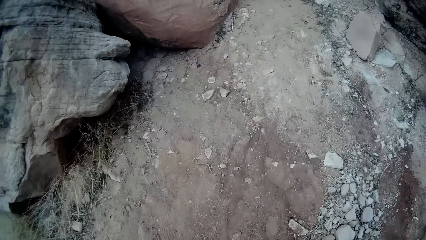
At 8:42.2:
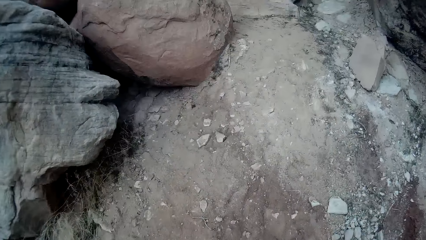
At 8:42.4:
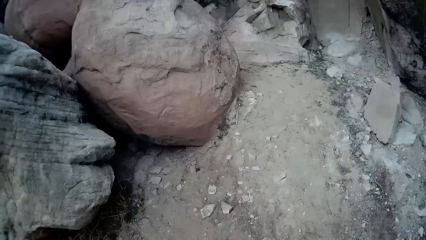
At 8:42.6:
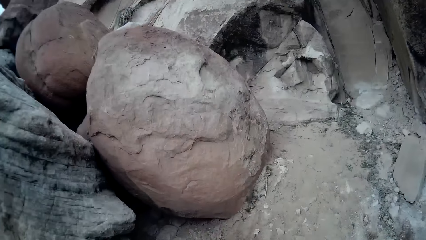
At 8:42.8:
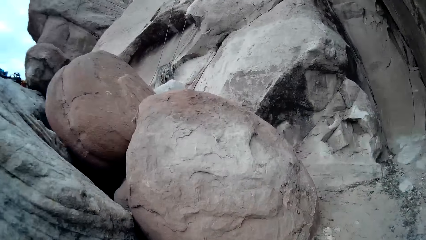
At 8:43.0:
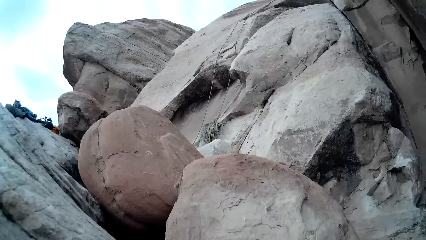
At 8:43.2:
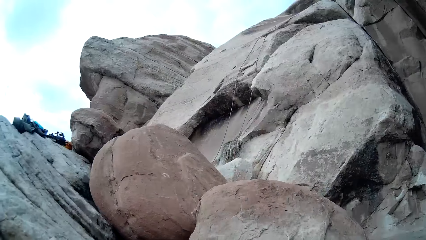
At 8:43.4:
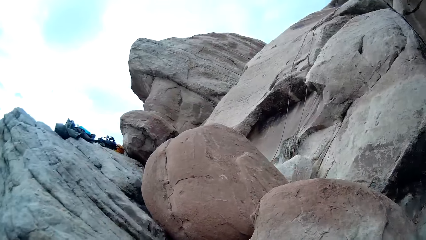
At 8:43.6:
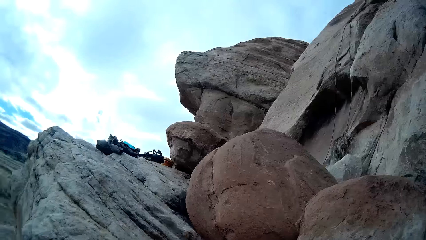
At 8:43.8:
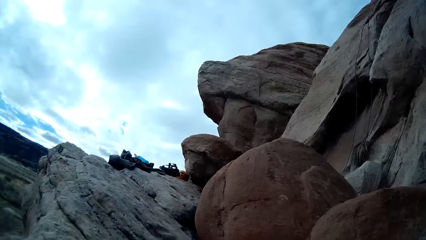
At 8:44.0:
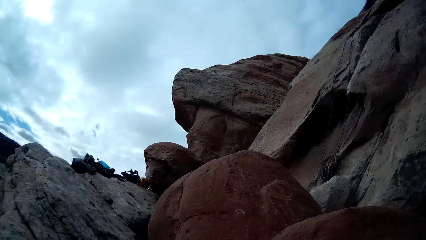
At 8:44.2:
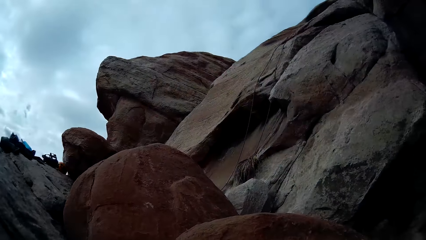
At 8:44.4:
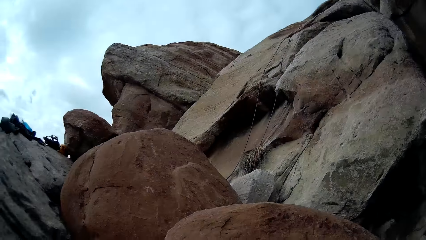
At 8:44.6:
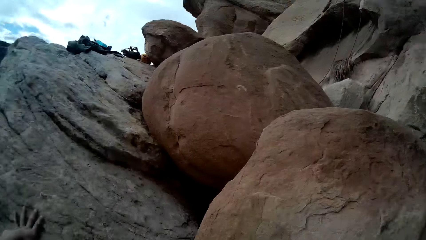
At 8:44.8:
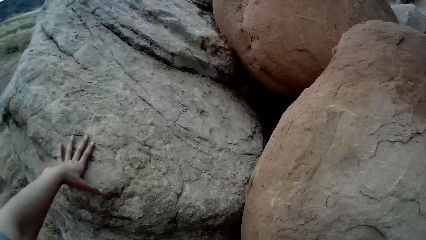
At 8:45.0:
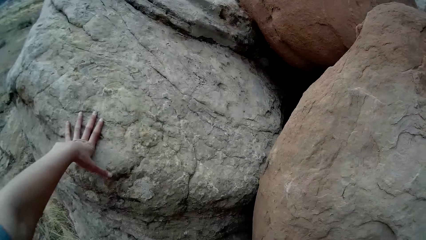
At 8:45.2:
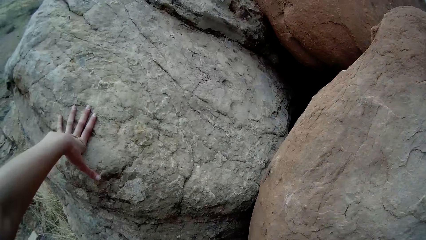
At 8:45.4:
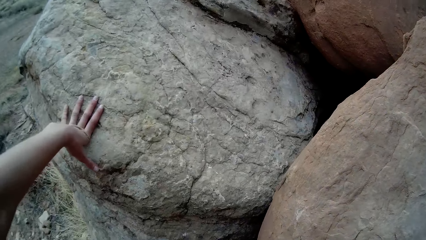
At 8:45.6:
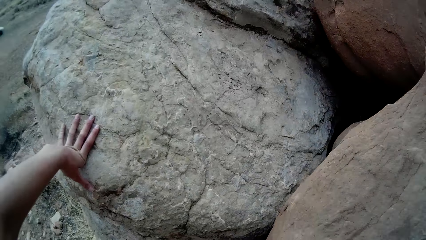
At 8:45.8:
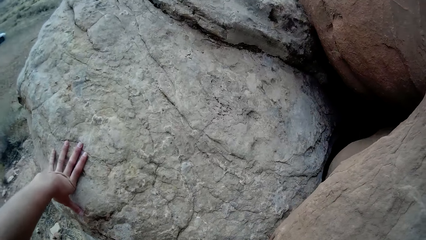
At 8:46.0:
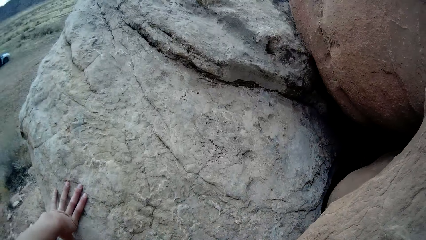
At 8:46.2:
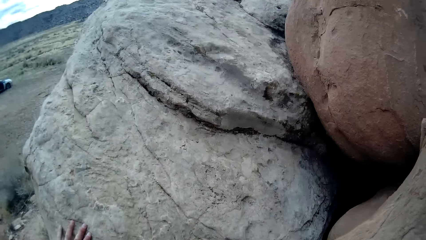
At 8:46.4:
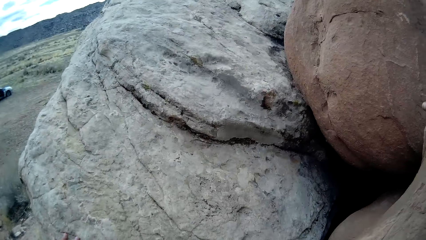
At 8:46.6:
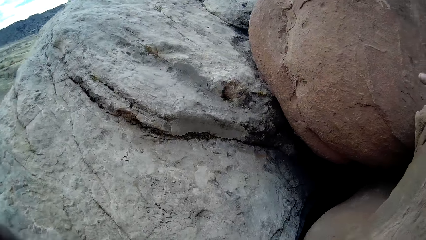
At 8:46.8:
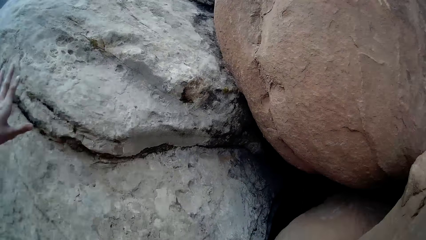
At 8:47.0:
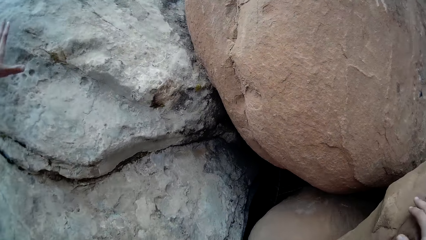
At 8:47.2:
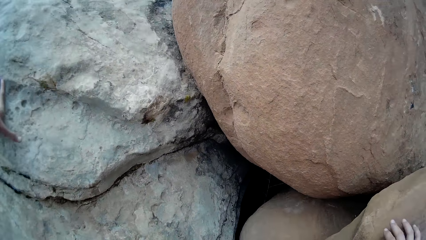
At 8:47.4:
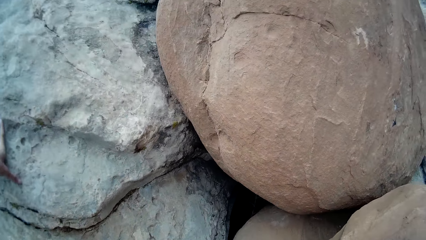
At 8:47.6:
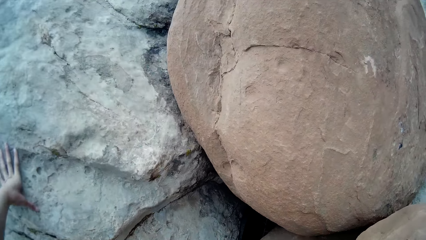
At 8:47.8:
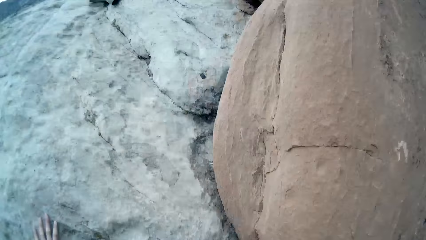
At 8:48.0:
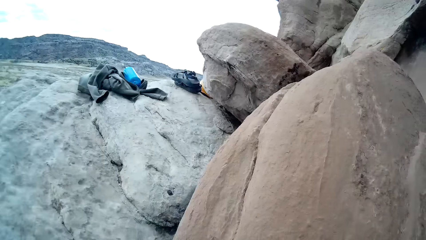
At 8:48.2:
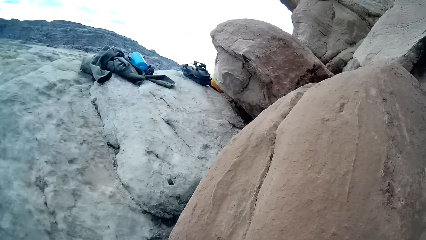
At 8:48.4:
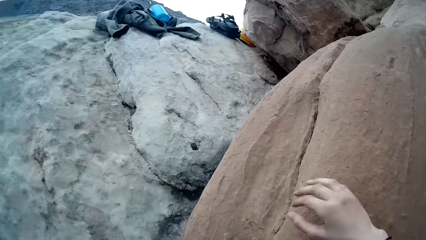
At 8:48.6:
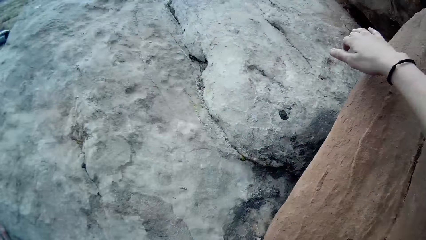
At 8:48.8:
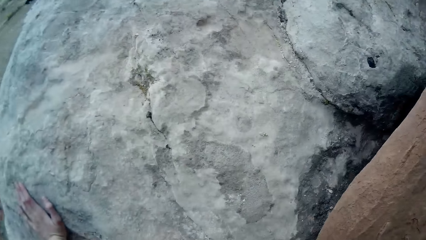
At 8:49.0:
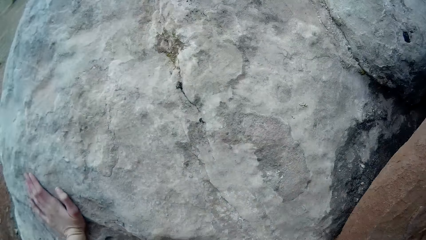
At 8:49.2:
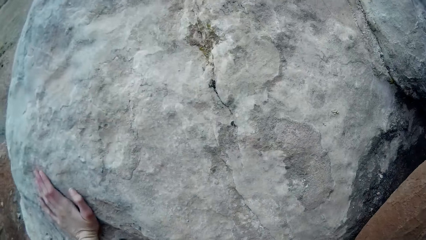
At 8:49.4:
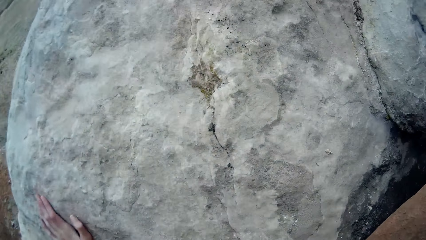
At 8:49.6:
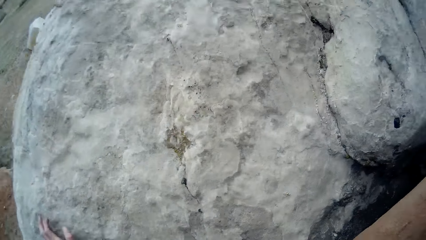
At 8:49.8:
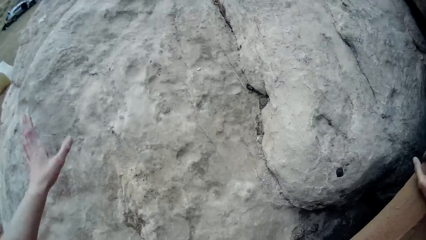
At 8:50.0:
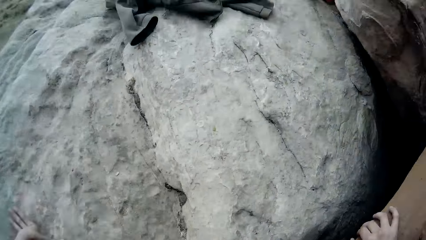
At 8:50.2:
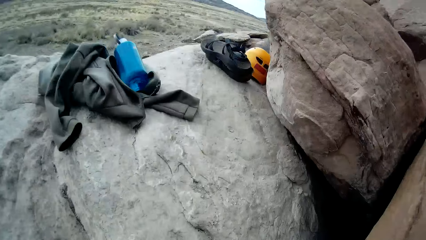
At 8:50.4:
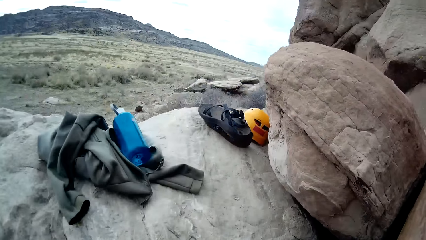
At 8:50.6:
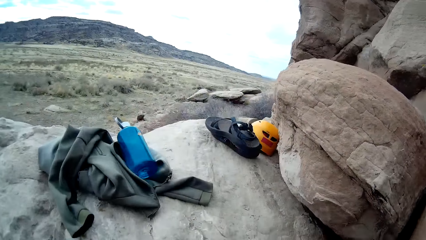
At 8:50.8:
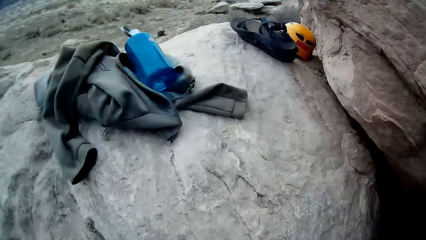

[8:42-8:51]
The camera wearer climbs the rocks.

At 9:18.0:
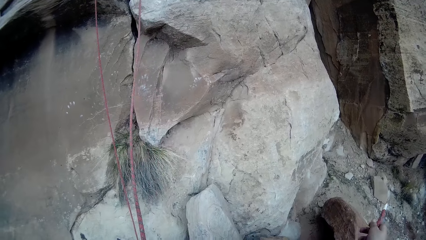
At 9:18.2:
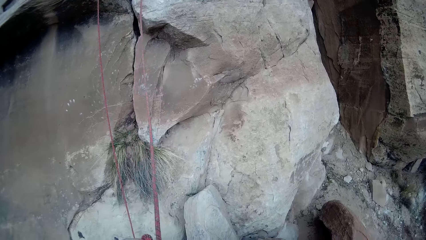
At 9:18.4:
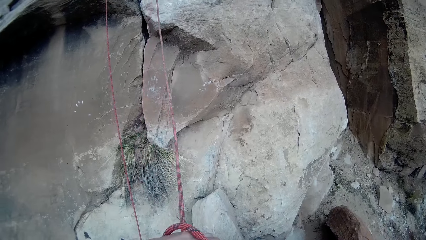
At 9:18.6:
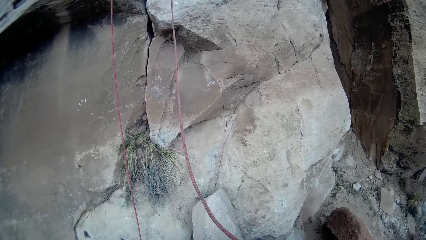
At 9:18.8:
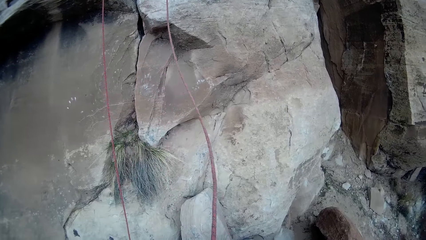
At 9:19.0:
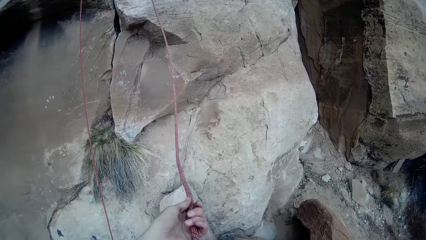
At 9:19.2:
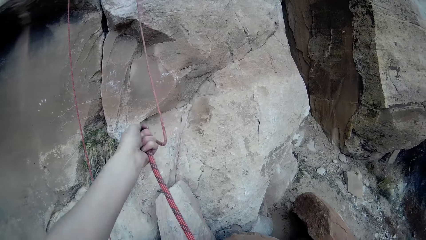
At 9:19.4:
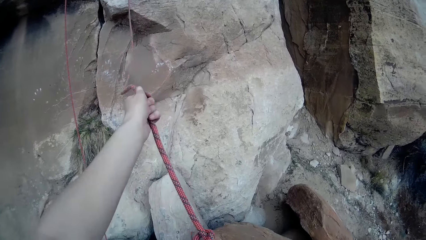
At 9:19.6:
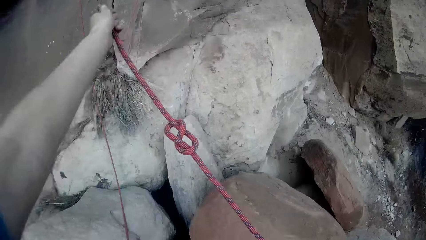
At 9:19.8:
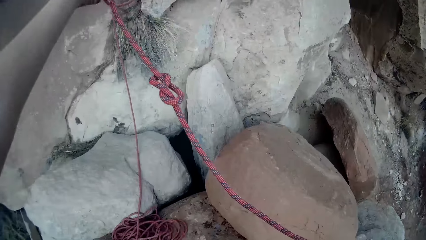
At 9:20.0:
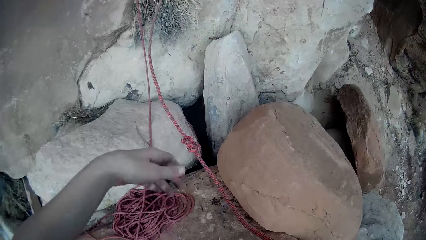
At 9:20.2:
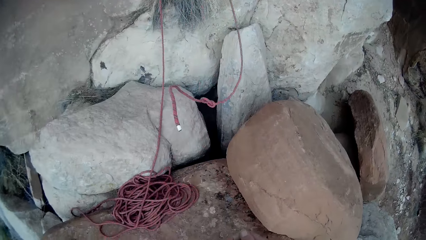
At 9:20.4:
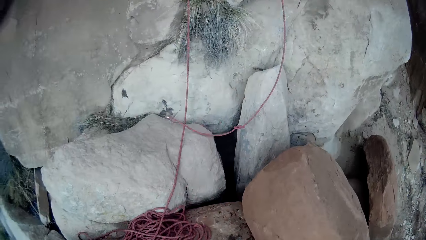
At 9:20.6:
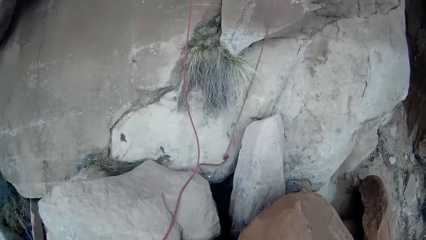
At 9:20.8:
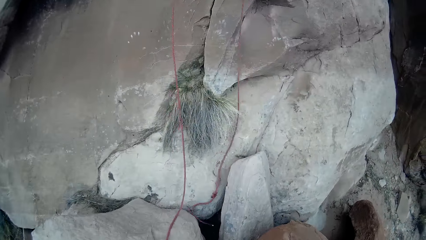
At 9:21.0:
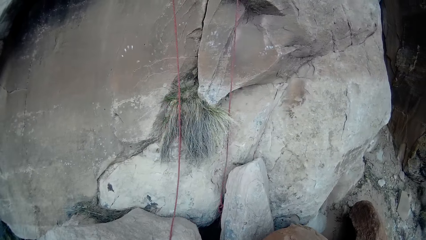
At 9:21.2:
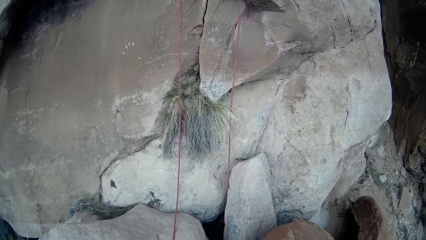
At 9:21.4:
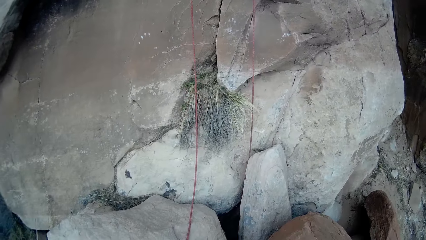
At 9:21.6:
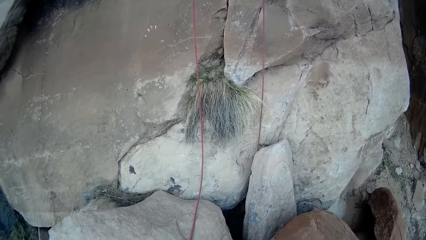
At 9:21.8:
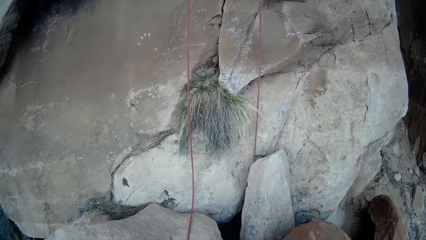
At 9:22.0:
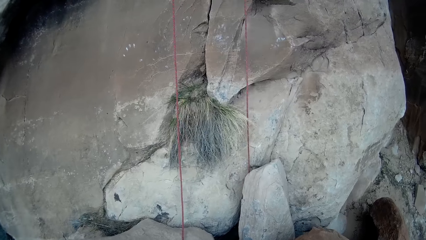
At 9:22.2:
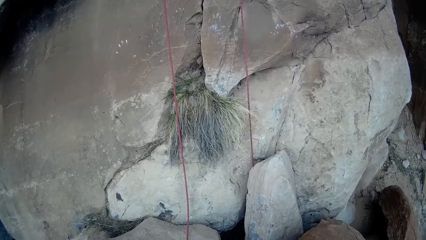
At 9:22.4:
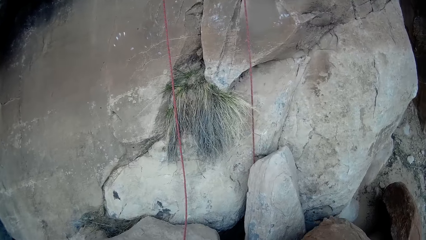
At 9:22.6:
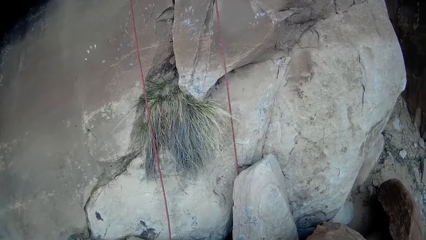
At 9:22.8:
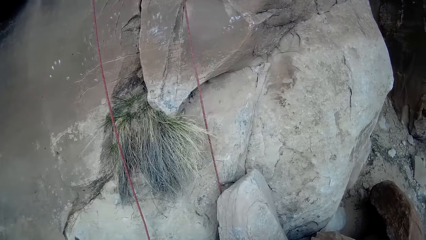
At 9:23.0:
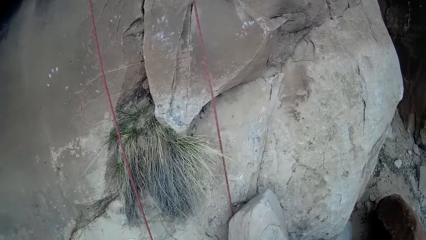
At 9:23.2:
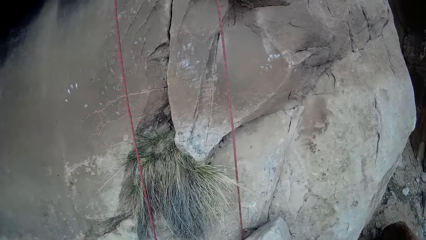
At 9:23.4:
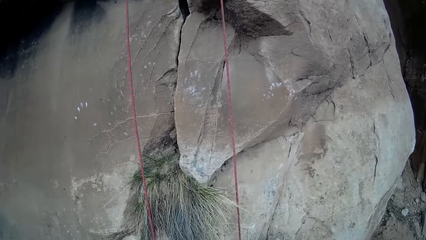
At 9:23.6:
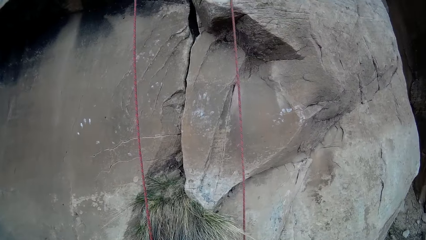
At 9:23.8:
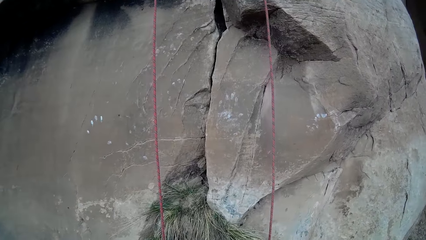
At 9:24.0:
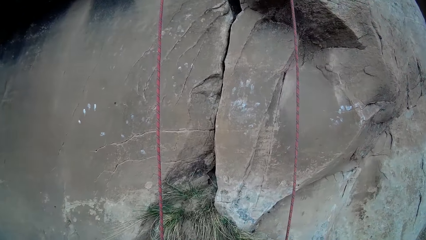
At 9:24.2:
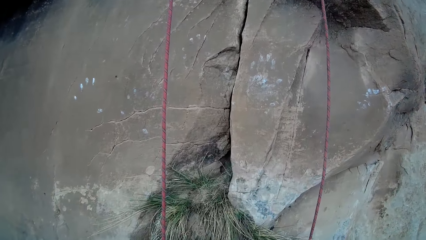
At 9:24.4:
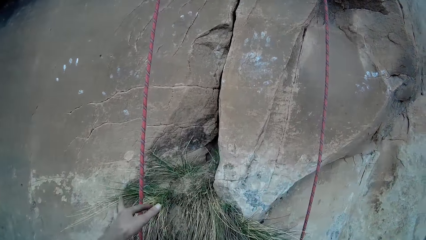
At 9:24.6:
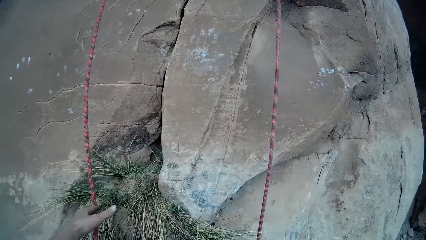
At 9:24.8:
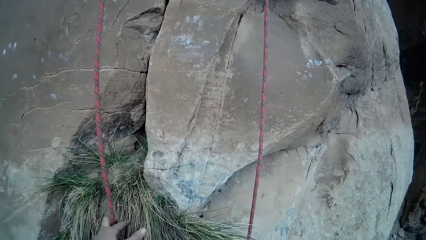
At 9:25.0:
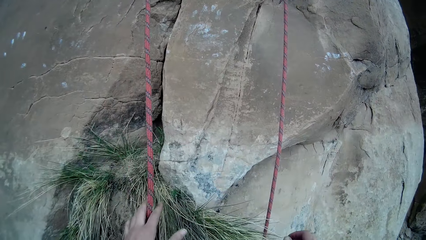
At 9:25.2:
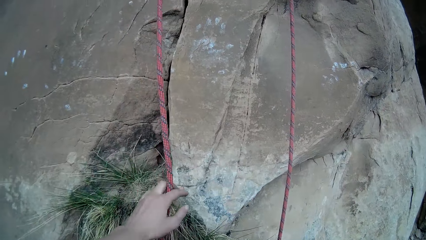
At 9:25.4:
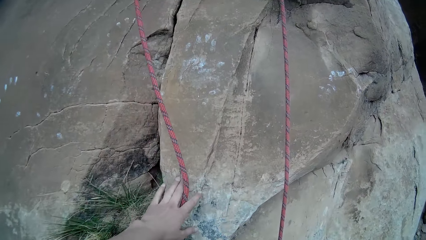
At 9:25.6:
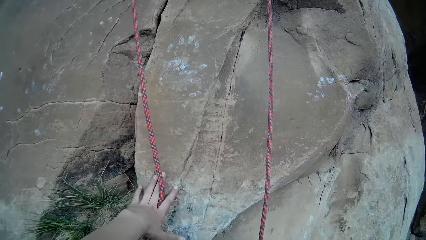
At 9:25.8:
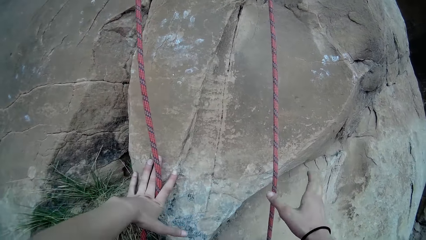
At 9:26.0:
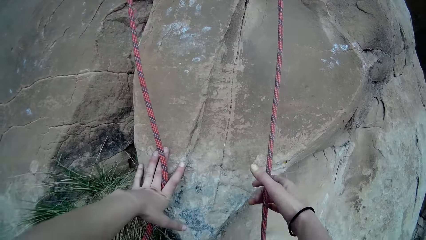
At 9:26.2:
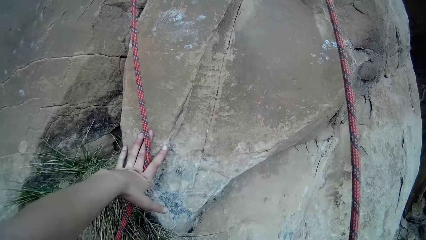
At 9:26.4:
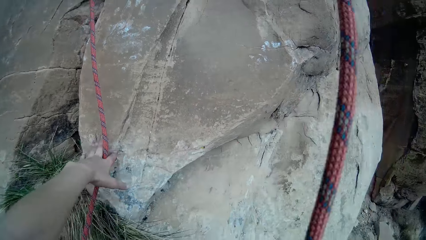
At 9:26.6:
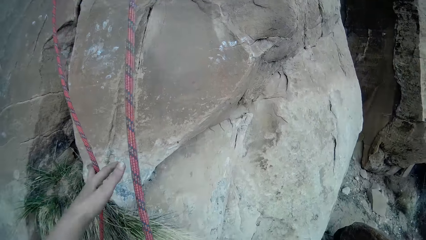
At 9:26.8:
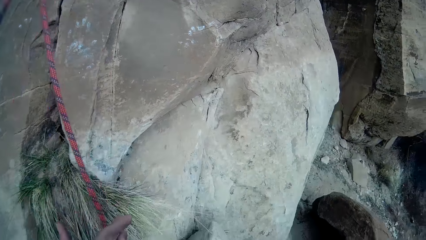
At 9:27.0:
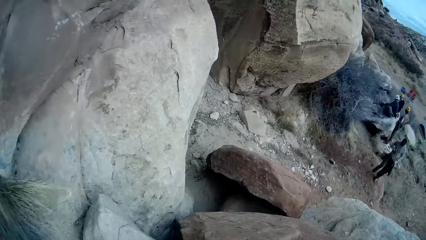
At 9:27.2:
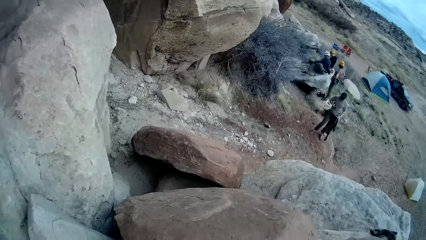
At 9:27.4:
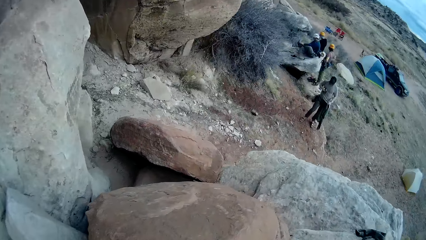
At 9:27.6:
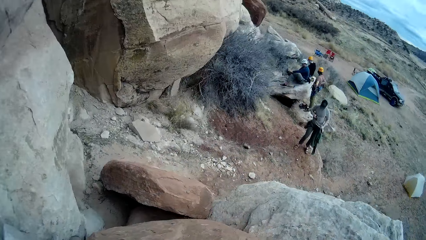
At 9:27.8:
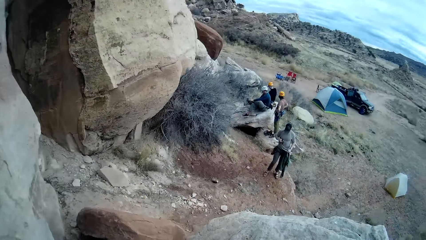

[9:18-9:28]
The camera wearer holds the rope. He releases the rope. He holds a second rope. He holds the first rope with his right hand. He takes the first rope.
